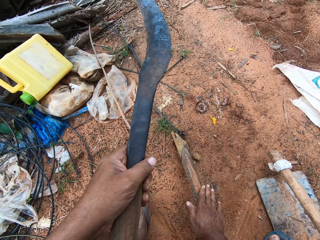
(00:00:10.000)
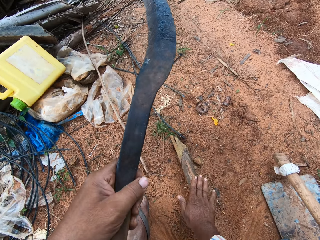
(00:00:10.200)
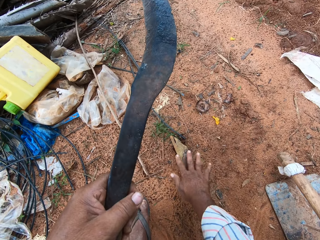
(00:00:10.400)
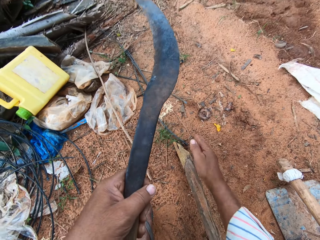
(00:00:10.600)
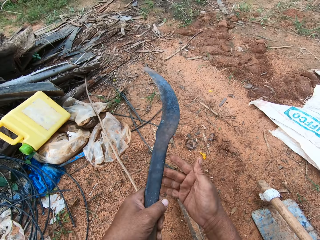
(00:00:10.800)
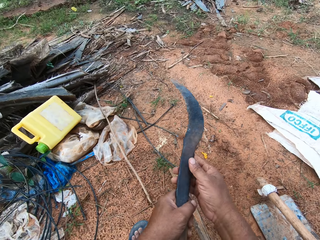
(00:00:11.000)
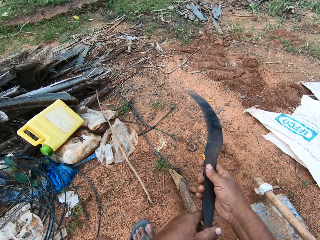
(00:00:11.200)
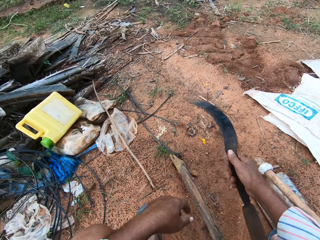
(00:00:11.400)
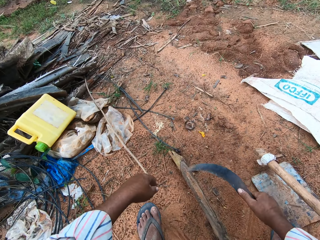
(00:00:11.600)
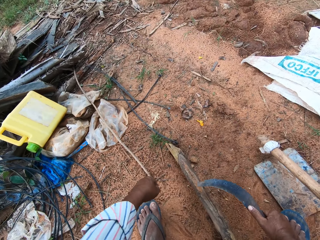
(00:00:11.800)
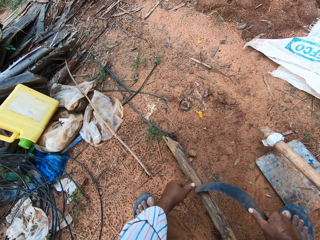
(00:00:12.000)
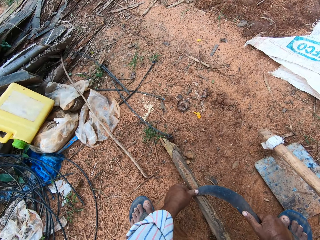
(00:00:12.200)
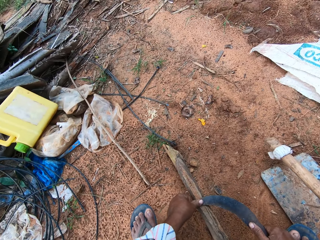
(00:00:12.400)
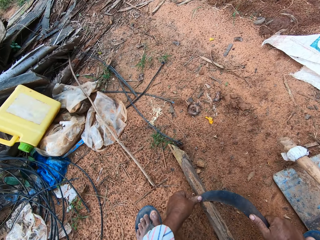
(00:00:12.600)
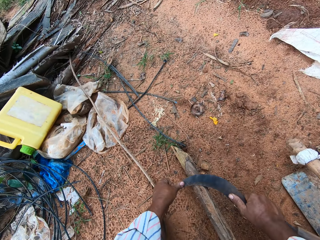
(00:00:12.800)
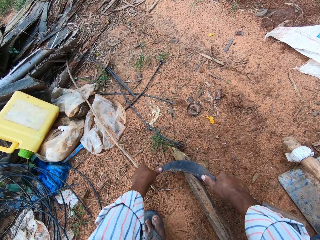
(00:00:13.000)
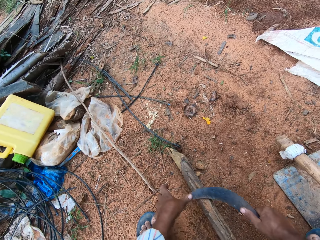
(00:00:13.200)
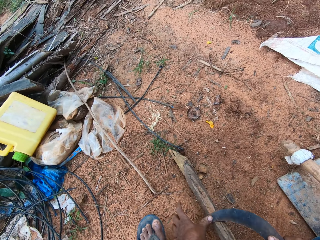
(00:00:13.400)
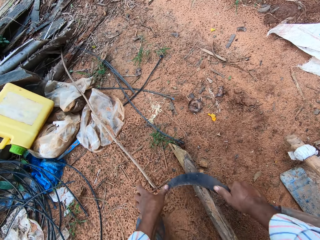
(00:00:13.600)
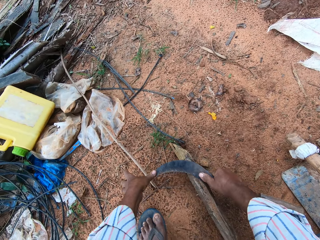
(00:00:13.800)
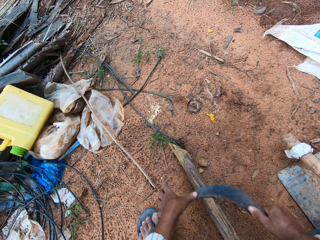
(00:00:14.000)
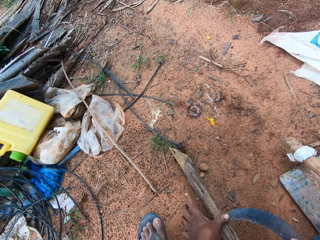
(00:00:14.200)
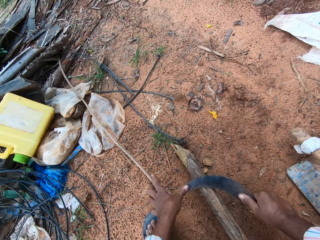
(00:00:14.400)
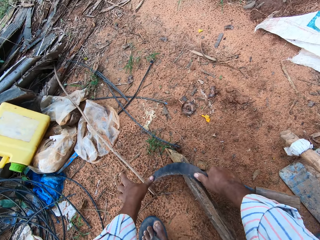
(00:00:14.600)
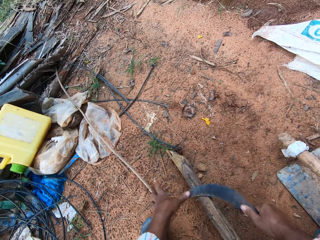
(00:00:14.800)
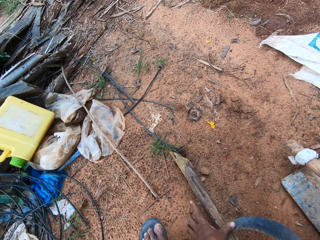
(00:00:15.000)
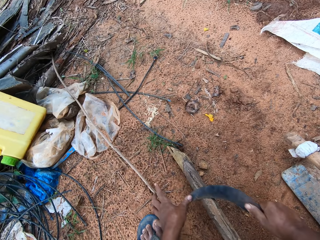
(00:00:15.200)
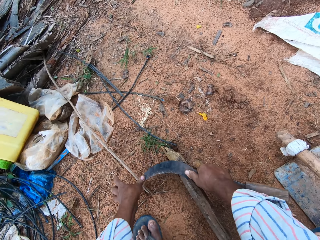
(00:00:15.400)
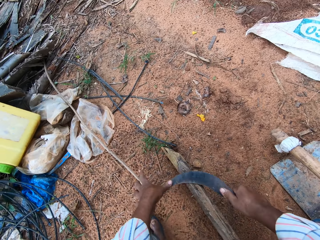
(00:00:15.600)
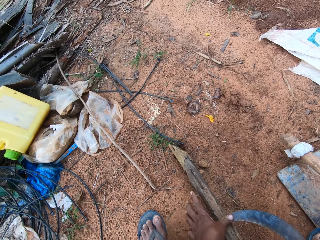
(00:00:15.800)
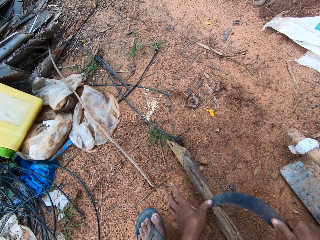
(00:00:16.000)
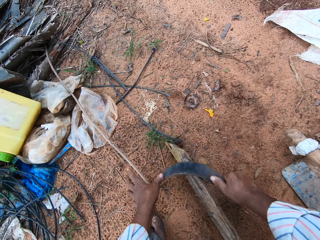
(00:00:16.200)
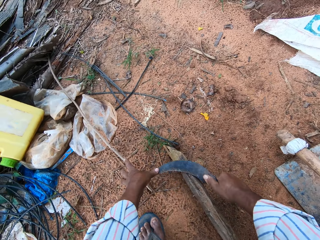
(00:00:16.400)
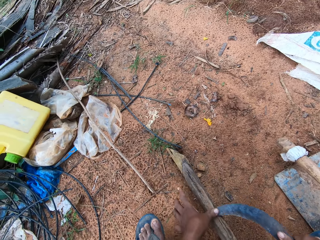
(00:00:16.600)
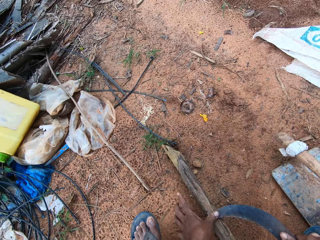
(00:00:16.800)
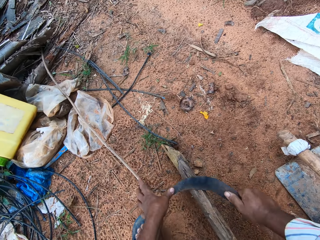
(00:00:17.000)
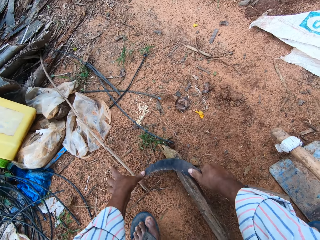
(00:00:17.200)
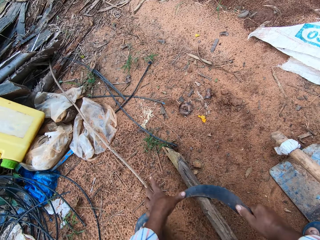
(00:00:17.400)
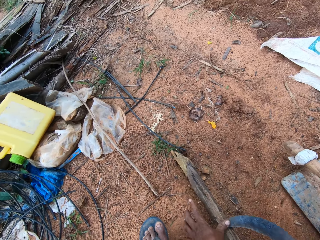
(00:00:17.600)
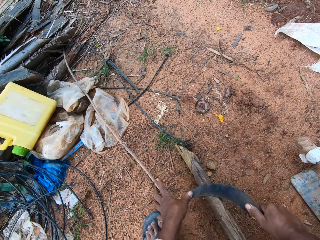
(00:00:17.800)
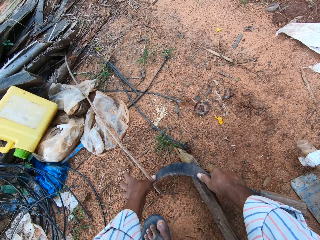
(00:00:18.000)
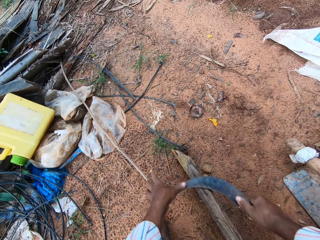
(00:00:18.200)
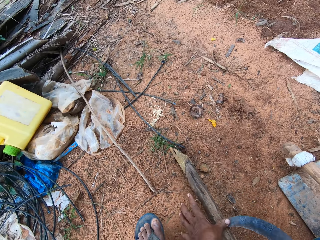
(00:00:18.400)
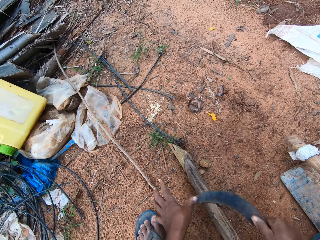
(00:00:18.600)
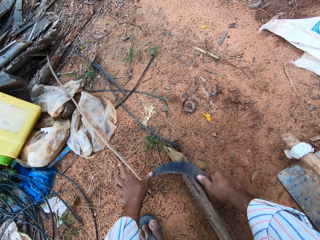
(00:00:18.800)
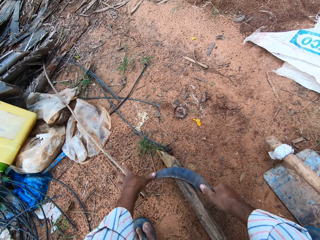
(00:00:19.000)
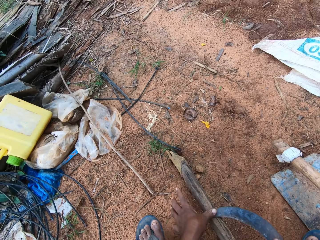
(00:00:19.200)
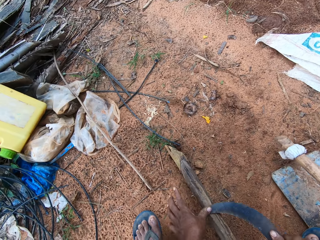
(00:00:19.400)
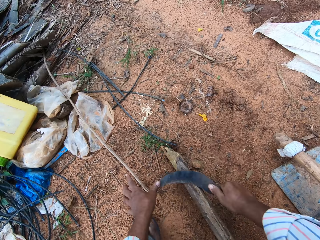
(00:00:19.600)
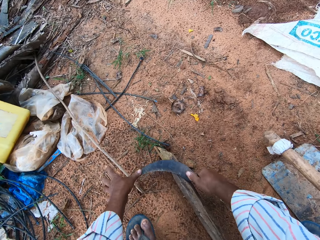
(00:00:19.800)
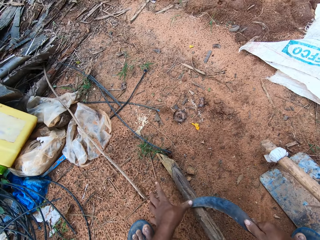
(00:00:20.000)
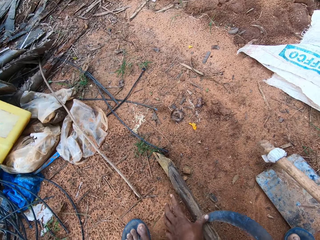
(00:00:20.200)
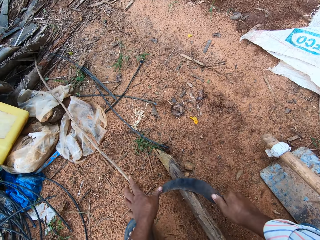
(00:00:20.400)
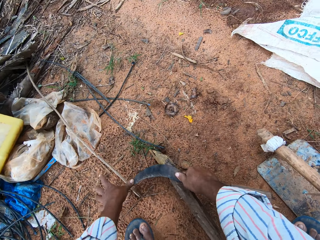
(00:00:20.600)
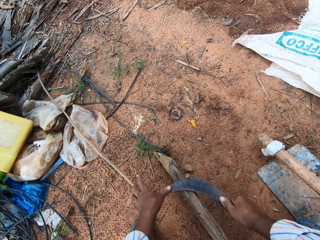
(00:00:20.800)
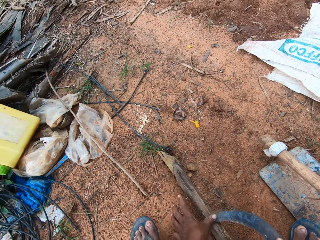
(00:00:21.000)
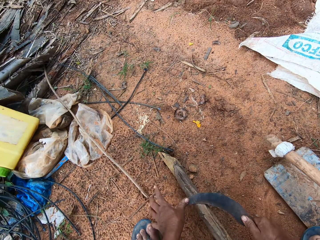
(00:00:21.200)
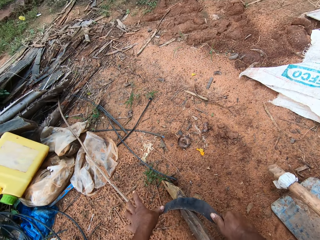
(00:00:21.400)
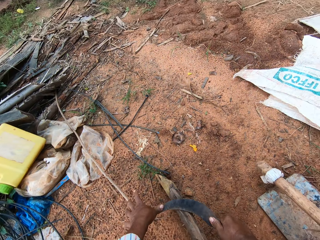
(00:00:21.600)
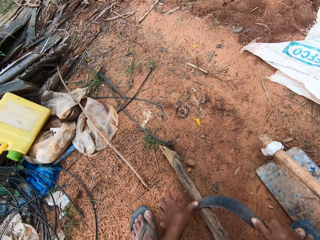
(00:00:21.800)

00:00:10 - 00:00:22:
The camera wearer pours sand on a wood. They sharpen the sickle with the tool grinder.

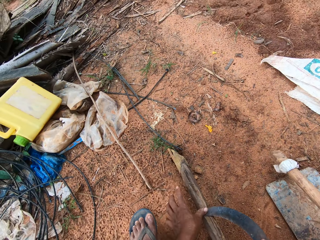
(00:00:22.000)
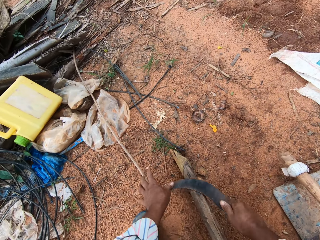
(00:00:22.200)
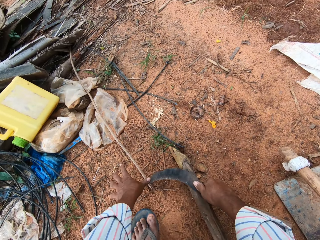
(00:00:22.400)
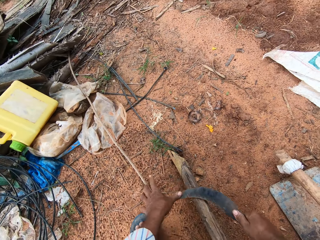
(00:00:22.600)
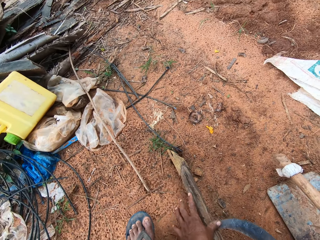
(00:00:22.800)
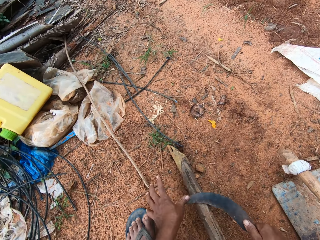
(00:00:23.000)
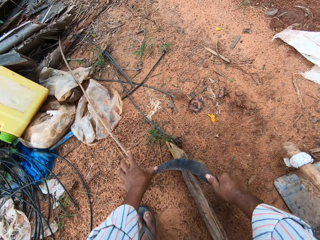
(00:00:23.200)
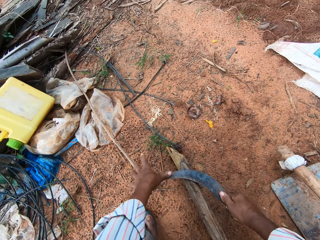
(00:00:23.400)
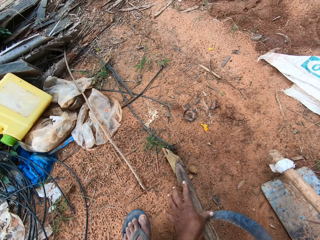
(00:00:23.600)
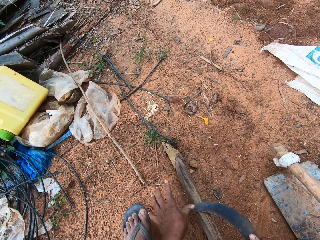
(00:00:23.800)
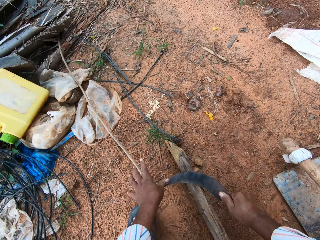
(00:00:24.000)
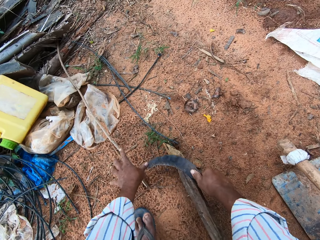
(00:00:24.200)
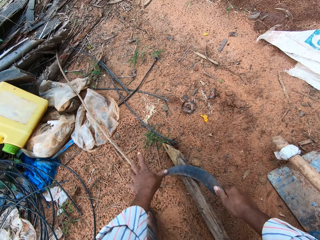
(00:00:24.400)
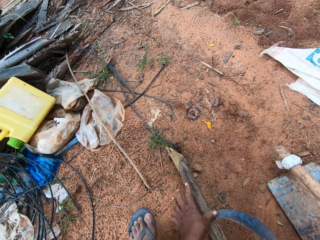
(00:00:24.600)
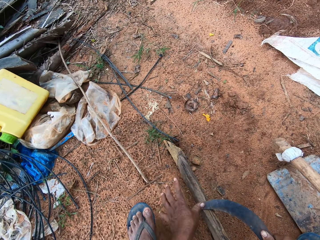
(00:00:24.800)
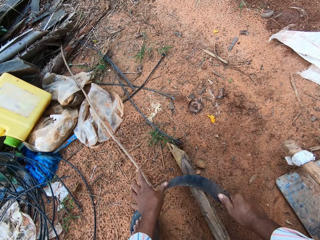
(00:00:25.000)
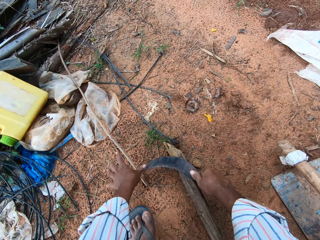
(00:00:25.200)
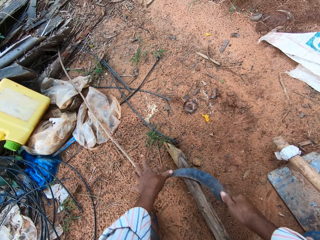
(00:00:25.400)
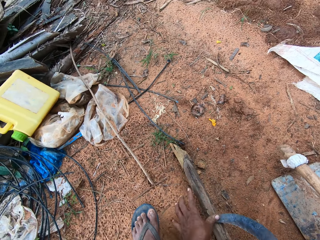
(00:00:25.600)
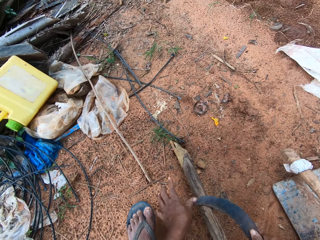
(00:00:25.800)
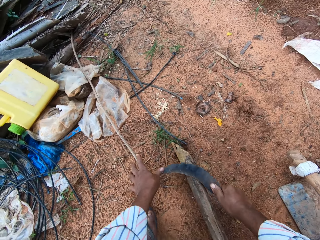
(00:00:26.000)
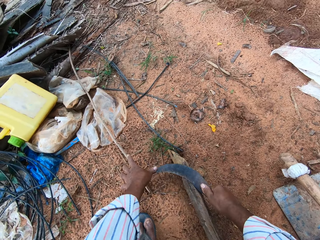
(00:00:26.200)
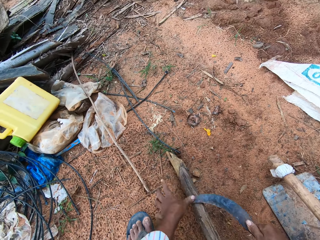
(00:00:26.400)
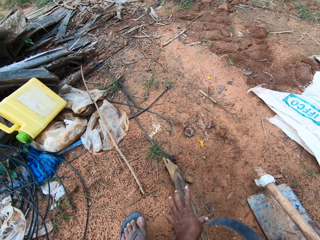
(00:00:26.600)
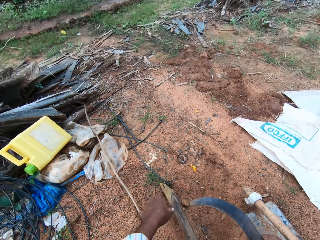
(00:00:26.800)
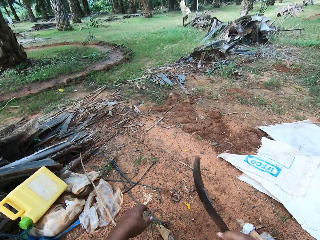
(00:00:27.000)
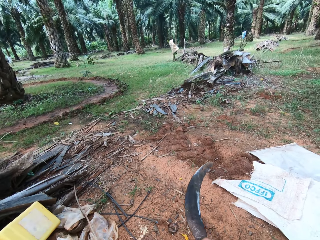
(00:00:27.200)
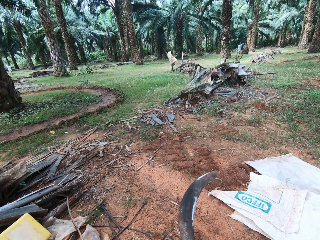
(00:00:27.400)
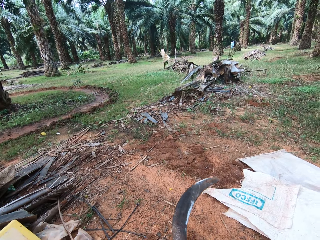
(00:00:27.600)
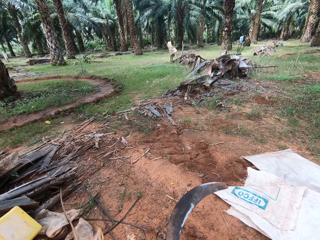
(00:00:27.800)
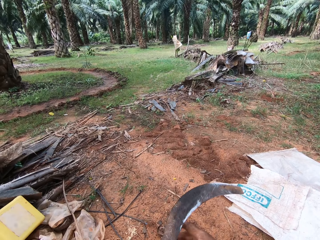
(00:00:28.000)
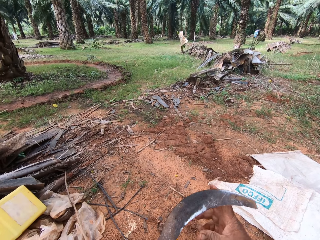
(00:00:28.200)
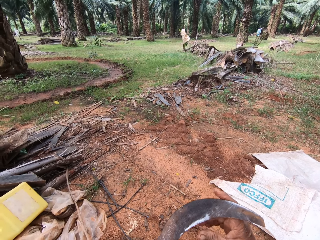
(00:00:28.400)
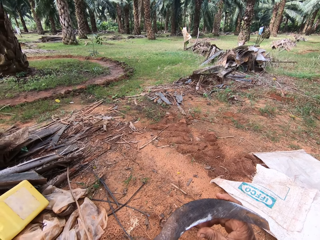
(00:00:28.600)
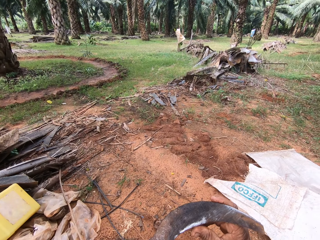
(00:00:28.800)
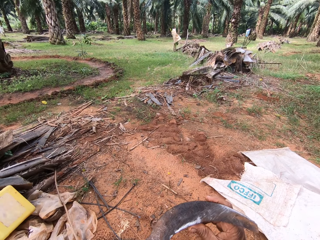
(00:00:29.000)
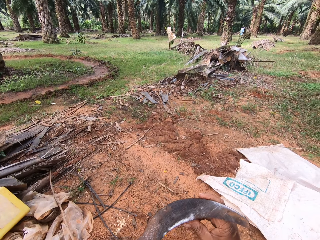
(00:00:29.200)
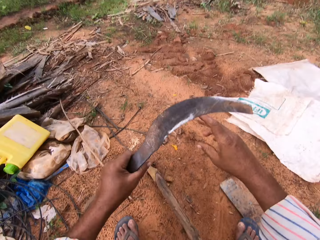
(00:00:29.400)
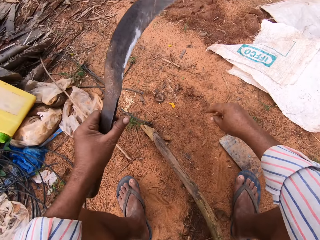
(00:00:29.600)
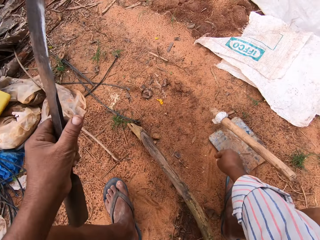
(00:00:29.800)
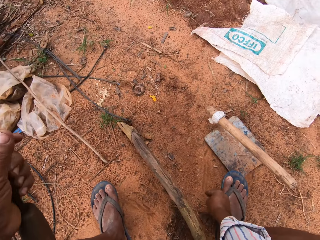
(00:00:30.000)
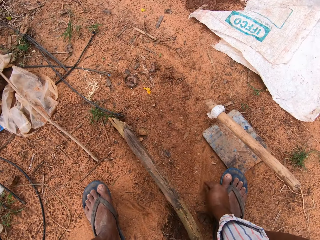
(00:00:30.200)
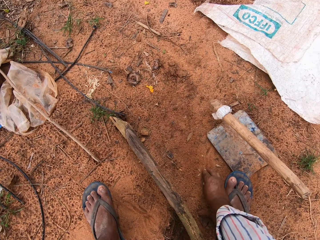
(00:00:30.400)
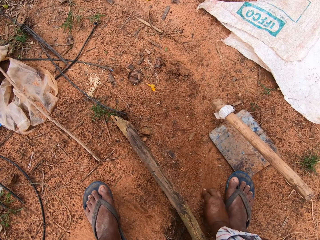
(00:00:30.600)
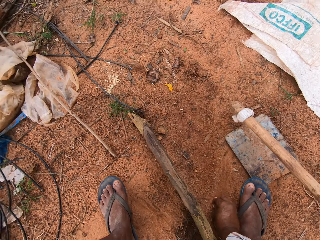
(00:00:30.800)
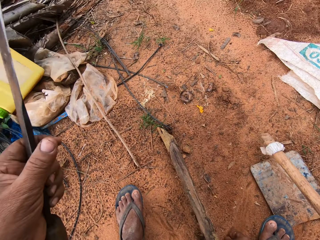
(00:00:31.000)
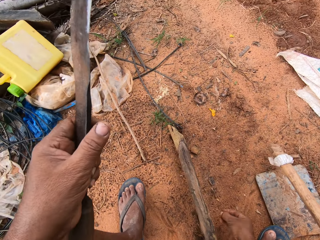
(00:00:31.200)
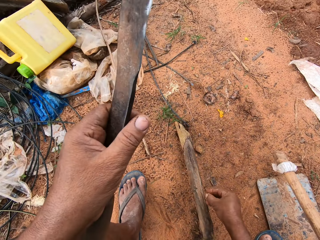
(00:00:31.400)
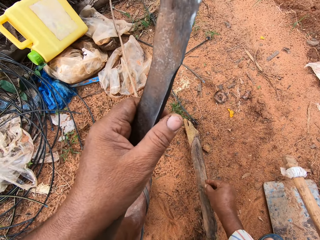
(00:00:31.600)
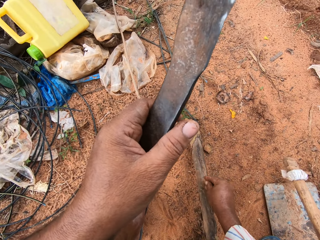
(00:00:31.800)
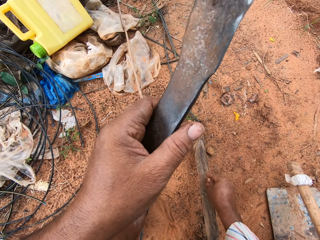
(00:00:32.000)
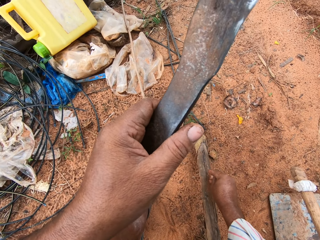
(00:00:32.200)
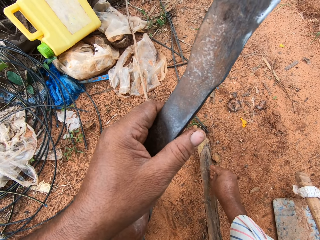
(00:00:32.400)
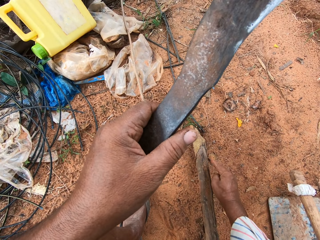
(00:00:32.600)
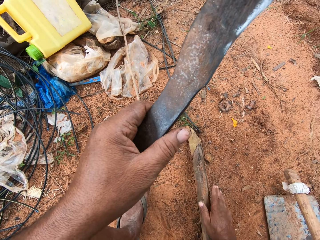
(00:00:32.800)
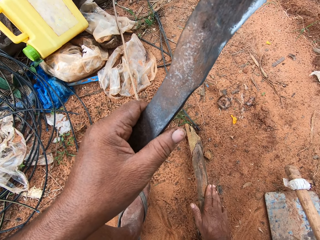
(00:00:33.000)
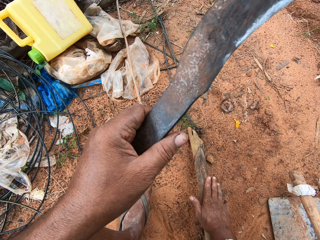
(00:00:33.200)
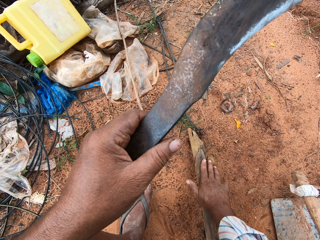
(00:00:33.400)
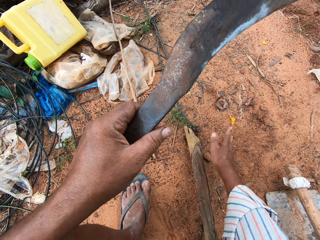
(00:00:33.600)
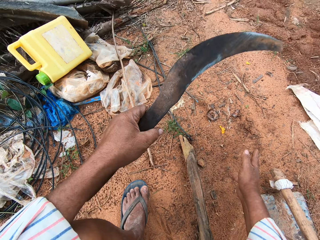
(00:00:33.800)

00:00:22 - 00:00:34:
The camera wearer touches the edge of the sickle. They collect soil from the ground and put the soil on the tool grinder.
